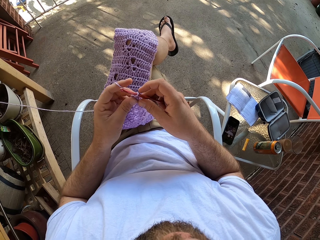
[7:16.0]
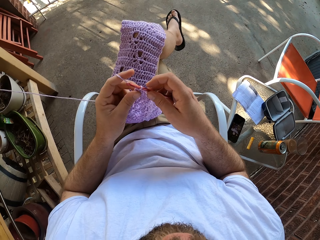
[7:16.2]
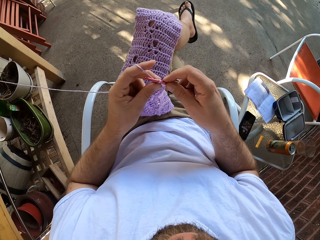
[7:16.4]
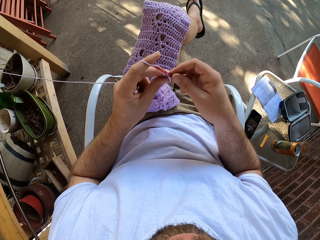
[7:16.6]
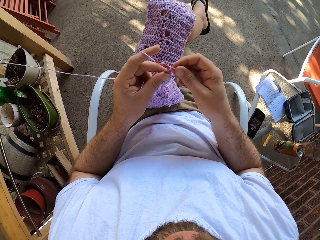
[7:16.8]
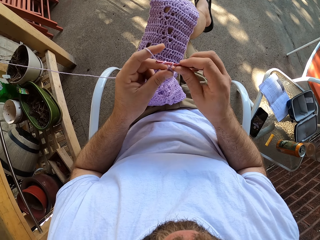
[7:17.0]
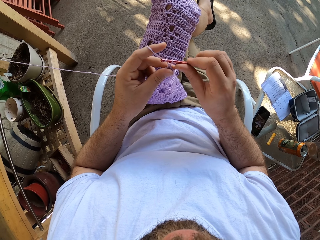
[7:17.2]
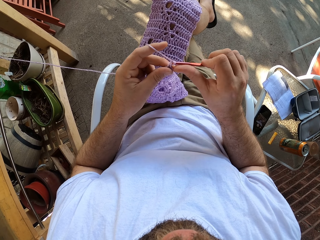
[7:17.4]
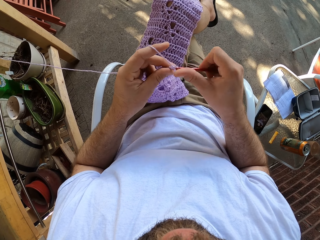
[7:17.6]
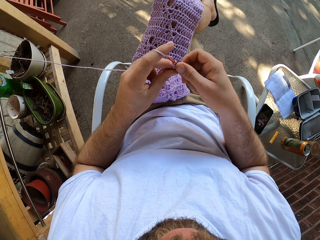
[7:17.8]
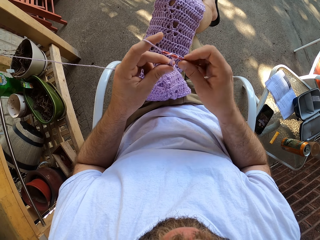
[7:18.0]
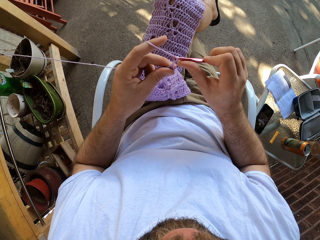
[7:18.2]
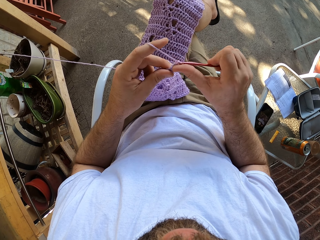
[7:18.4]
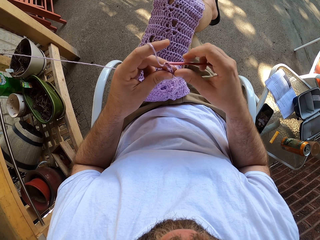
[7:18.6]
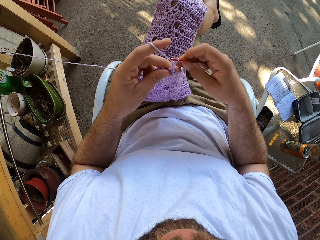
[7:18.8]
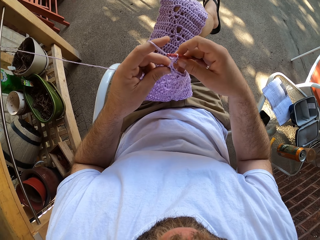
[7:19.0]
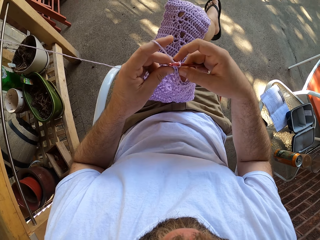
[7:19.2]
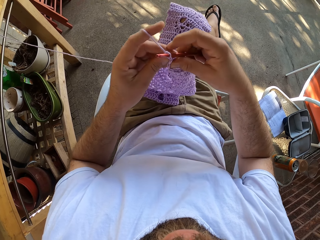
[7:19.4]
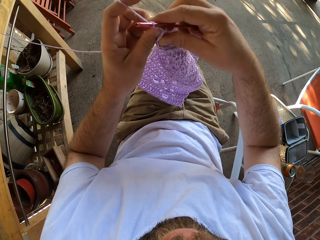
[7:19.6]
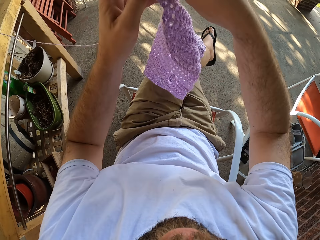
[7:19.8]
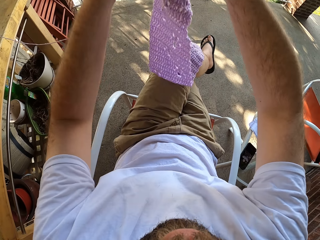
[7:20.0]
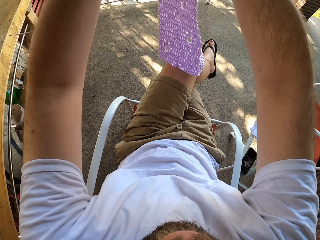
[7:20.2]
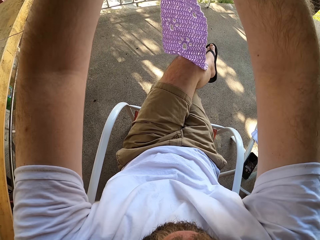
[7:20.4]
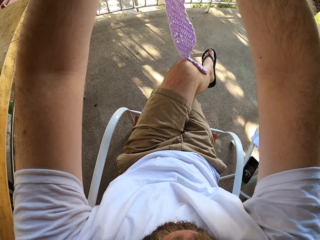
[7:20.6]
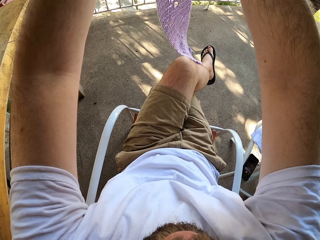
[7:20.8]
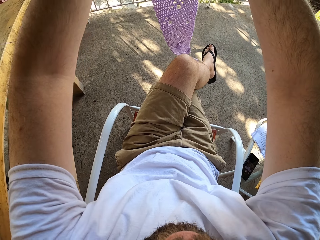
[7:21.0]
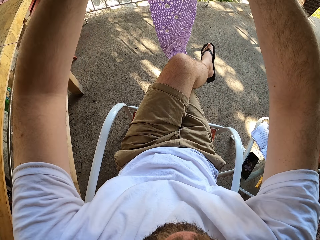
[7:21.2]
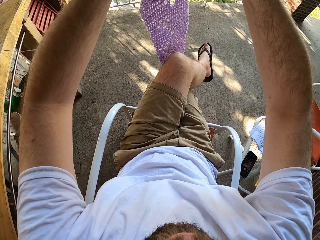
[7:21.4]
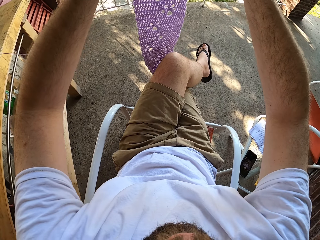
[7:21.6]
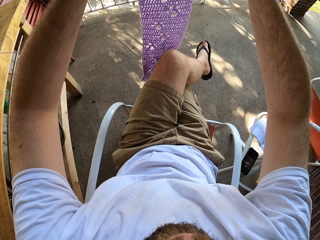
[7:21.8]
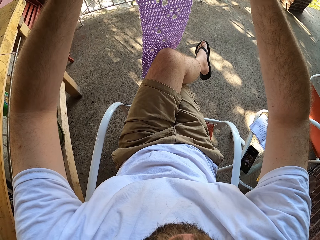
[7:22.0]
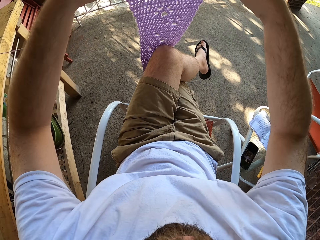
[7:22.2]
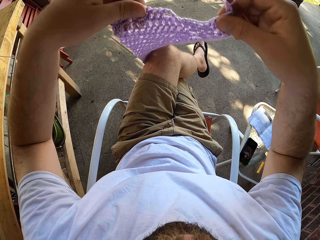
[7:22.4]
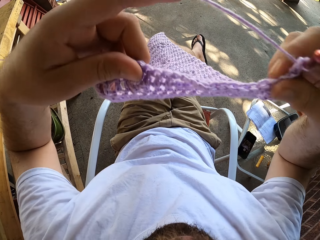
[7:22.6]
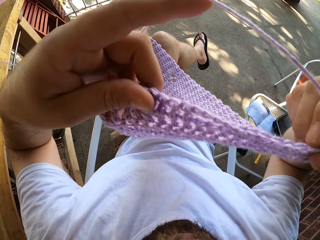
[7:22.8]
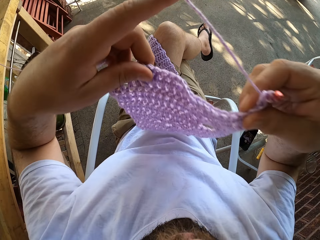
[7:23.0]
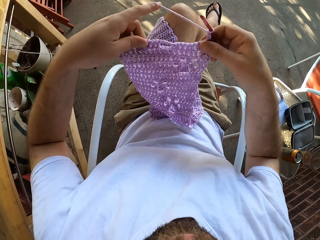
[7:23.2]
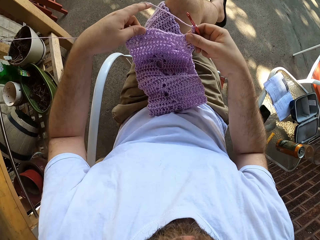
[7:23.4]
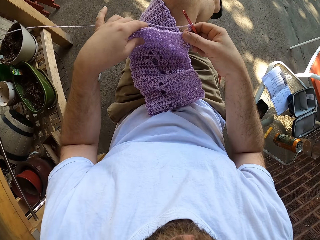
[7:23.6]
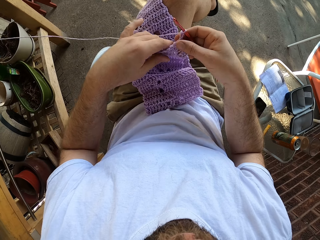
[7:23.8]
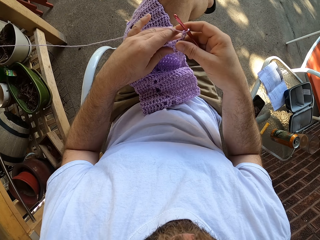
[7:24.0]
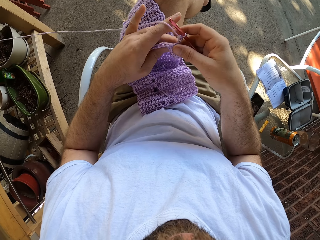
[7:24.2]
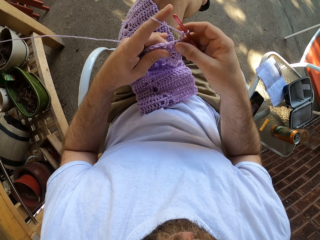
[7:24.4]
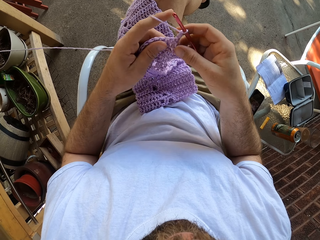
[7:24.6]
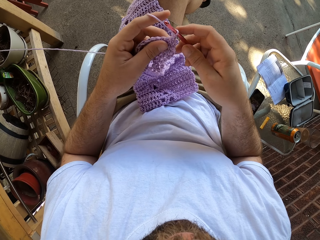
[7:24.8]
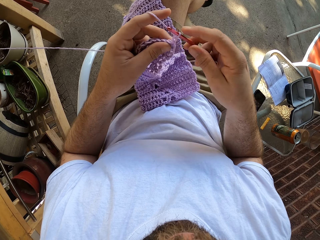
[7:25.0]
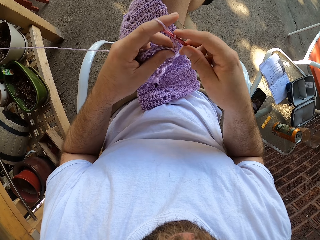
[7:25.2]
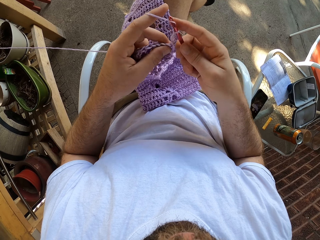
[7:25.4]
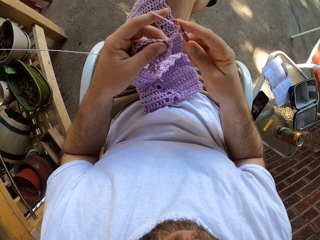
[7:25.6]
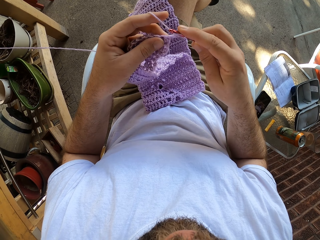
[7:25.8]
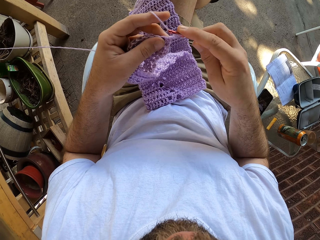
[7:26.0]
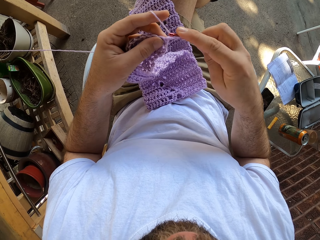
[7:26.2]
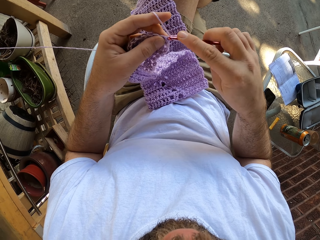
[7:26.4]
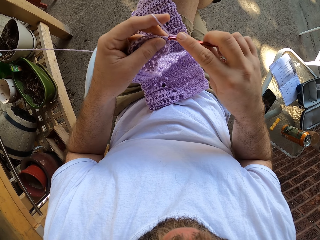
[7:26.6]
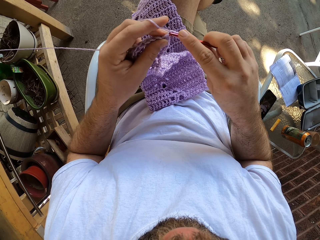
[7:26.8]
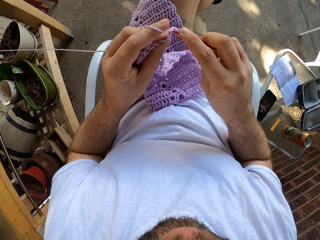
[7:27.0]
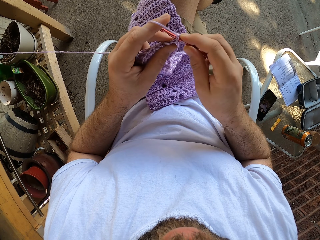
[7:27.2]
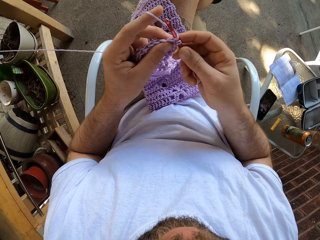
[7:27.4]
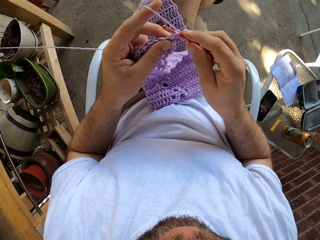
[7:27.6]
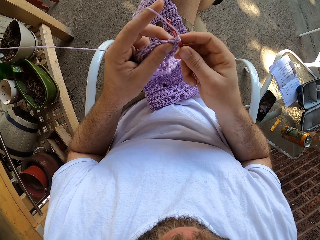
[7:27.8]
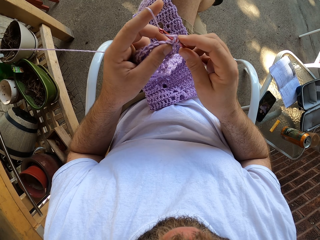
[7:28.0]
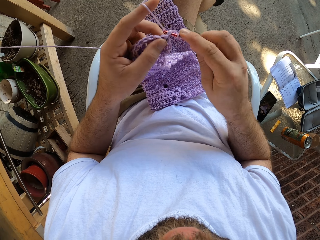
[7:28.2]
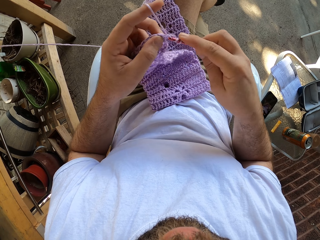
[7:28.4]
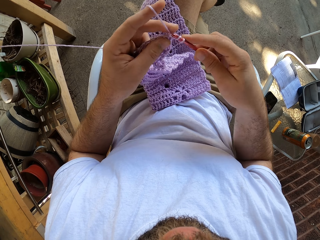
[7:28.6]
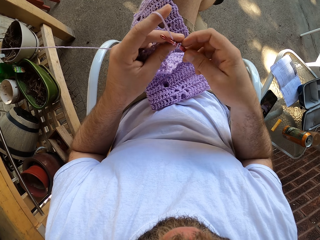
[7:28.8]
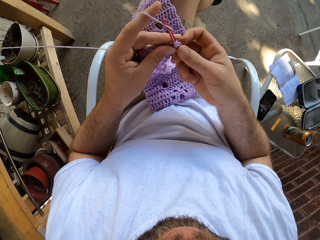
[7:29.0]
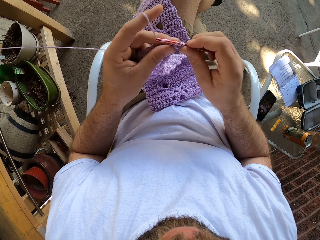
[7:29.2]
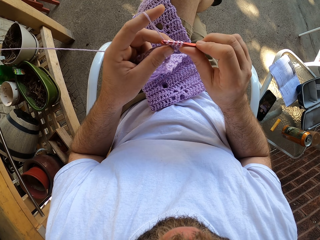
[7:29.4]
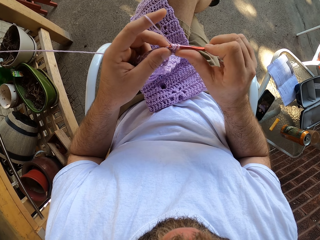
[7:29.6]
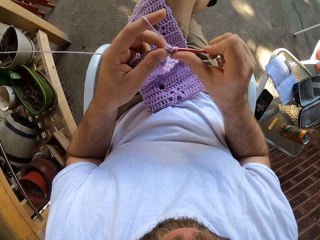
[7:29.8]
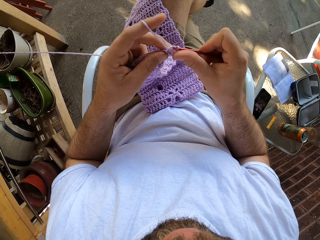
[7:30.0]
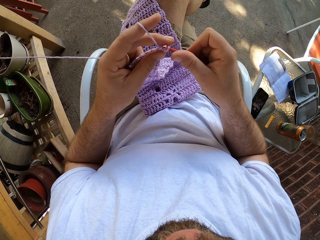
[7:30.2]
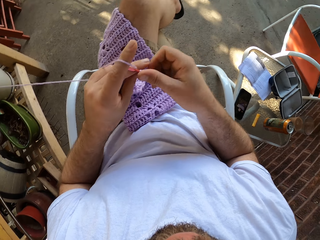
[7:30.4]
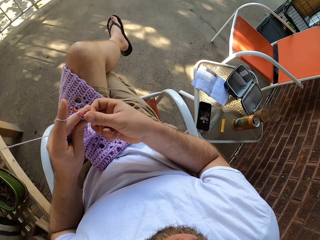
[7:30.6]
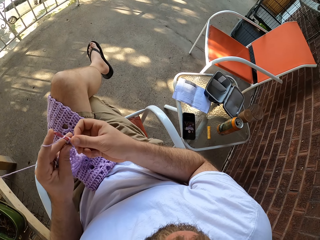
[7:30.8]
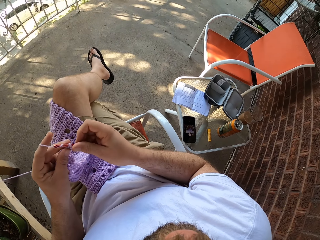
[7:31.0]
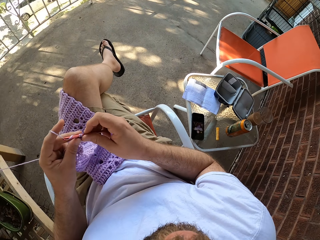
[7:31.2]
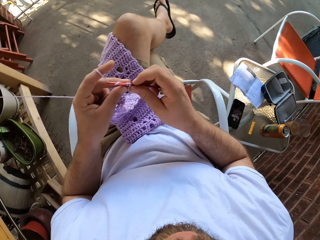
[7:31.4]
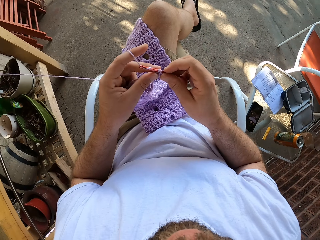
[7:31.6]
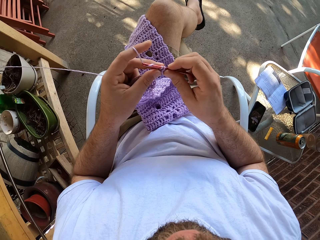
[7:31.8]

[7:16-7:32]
The camera wearer continues knitting using both hands. They raise the woolen cloth. They place the woolen cloth on the lap. They knit the woolen cloth.

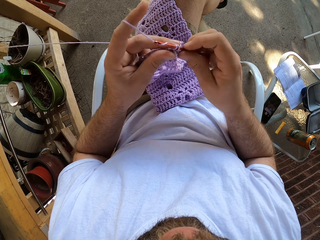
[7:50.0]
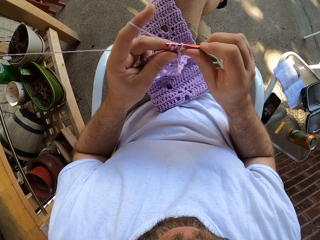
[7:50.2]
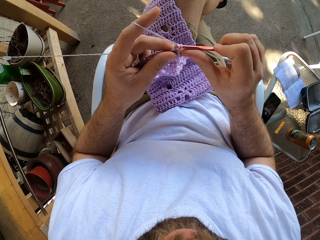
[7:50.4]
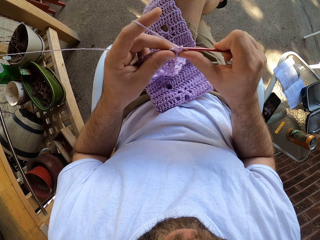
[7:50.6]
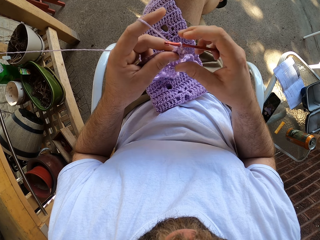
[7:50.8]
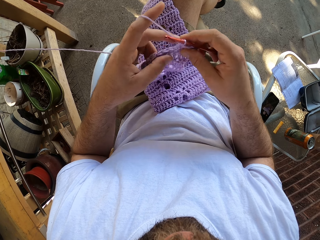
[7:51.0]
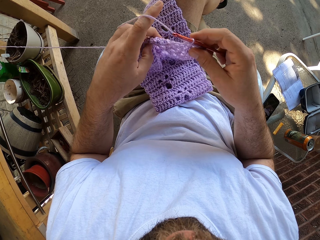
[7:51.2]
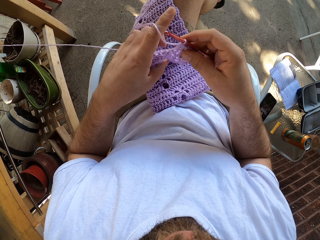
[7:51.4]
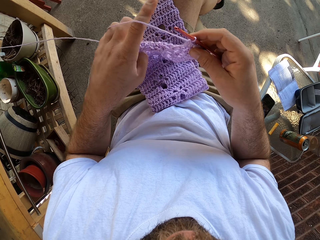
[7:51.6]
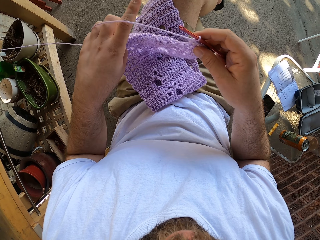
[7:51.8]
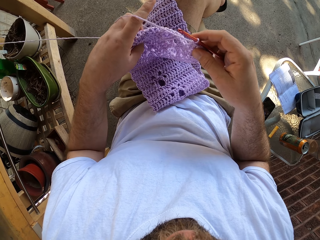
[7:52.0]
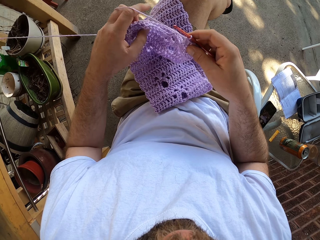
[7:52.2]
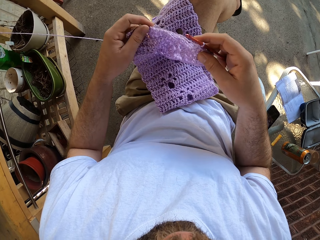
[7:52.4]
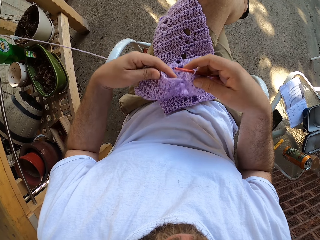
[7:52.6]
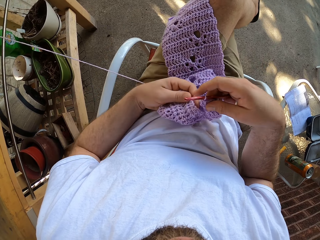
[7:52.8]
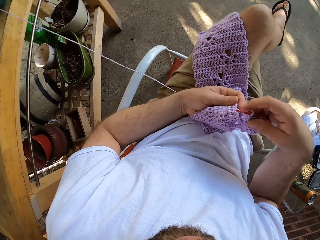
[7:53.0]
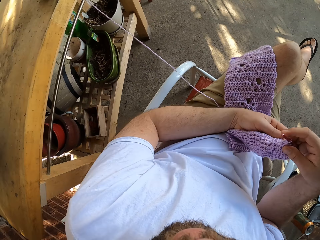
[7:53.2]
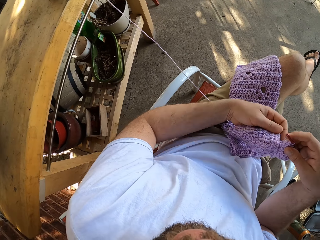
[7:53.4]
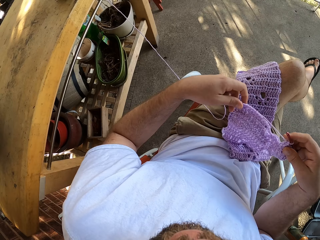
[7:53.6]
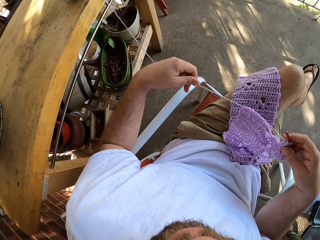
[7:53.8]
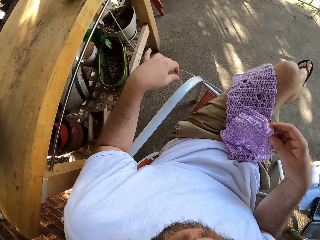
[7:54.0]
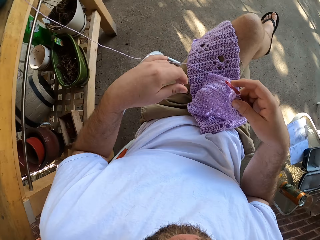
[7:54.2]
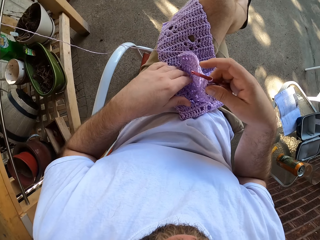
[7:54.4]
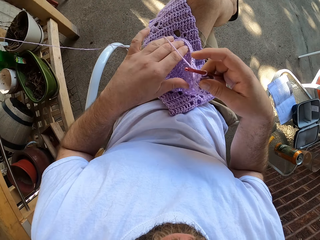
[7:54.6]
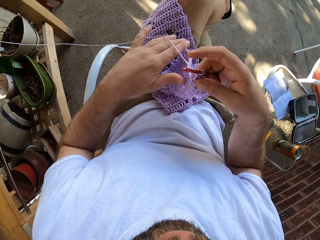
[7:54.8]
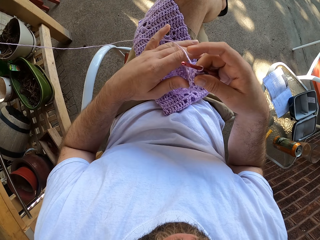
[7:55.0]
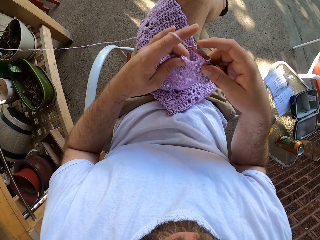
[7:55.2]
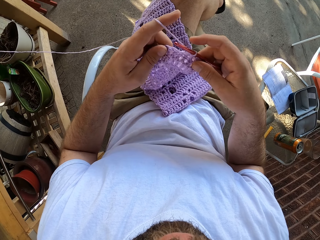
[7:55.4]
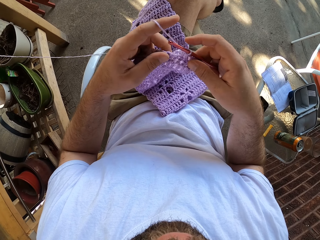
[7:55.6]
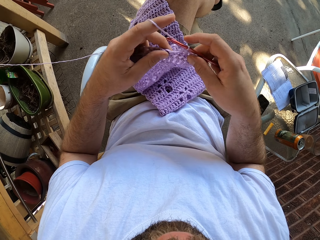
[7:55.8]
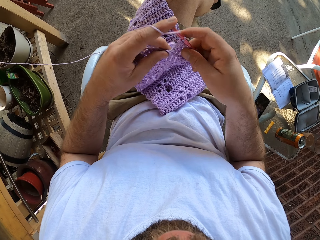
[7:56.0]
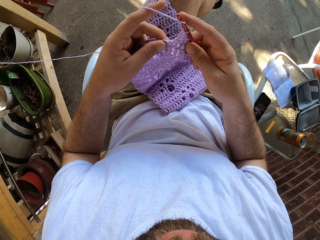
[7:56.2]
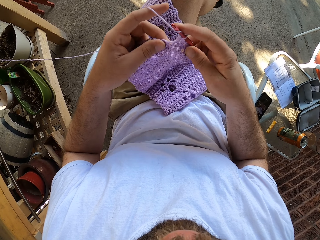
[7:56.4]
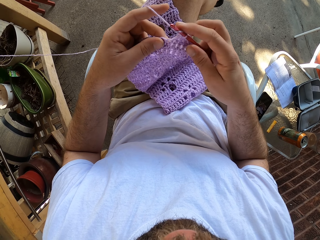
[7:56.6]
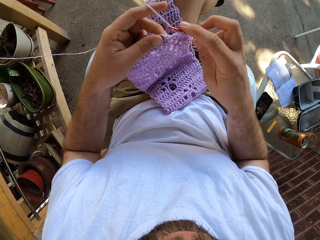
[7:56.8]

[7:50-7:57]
The camera wearer holds the woolen cloth. They pull the material to the right side using both hands. They straighten the thread.
